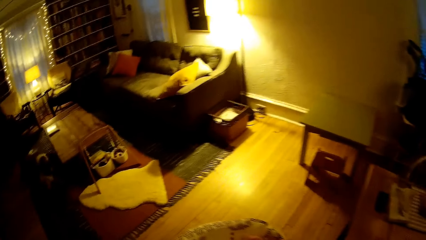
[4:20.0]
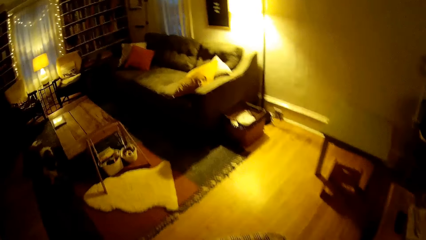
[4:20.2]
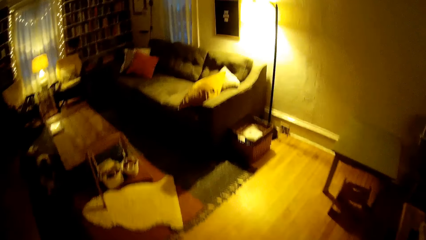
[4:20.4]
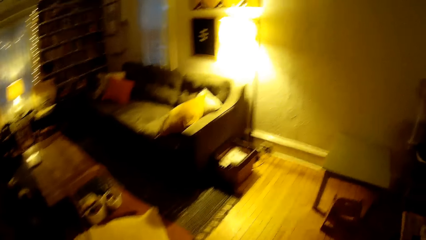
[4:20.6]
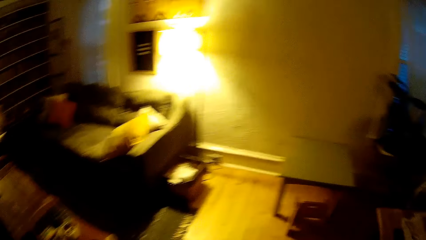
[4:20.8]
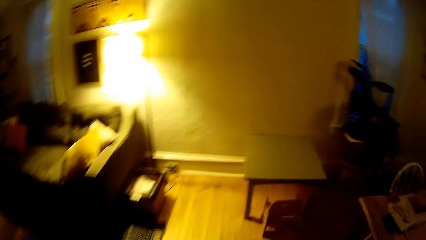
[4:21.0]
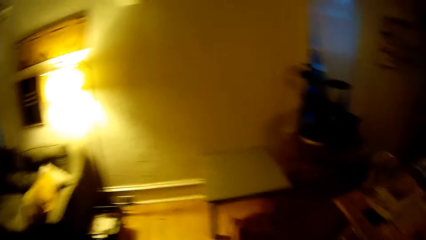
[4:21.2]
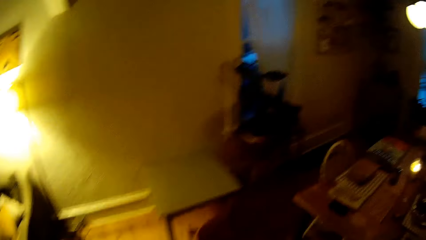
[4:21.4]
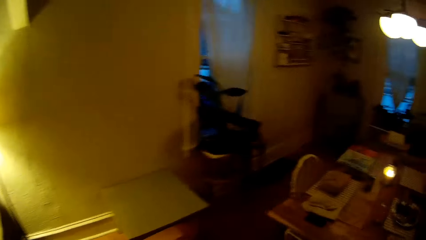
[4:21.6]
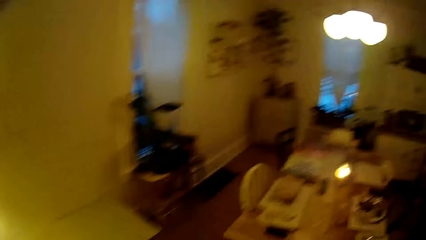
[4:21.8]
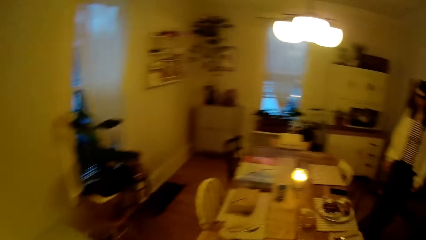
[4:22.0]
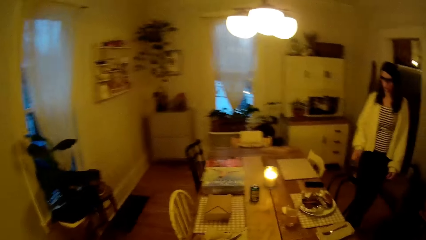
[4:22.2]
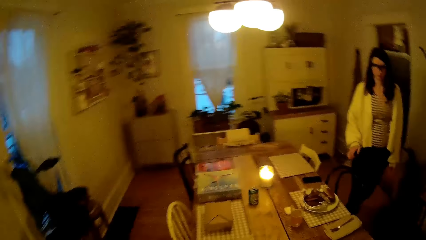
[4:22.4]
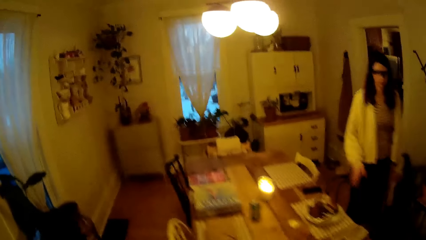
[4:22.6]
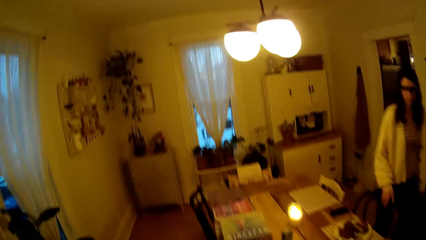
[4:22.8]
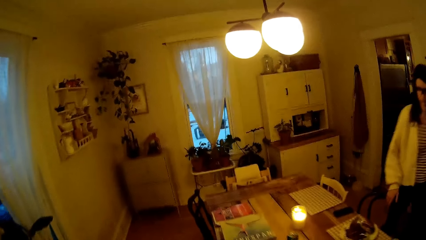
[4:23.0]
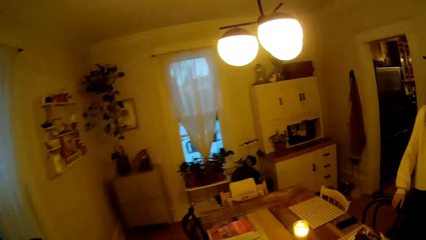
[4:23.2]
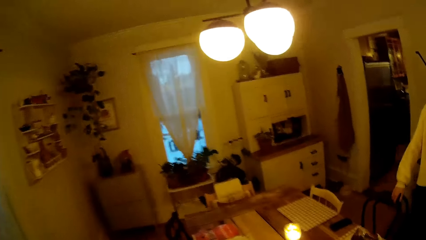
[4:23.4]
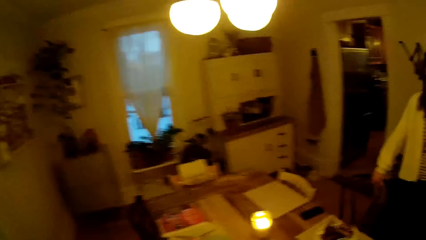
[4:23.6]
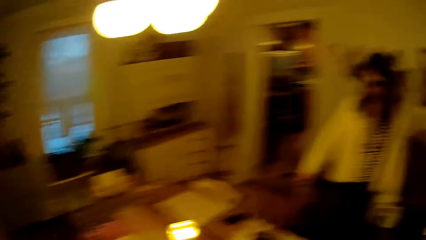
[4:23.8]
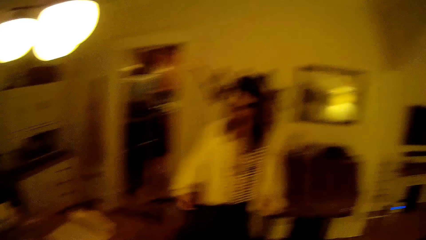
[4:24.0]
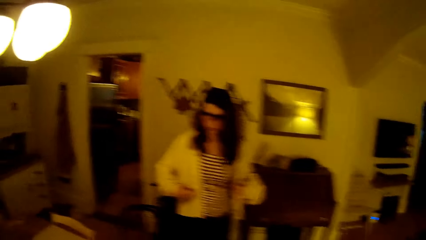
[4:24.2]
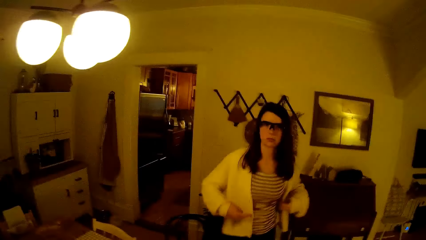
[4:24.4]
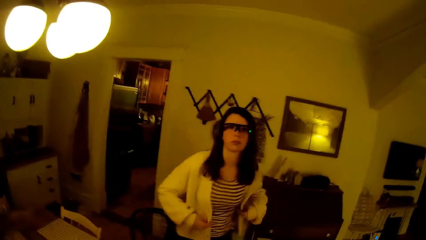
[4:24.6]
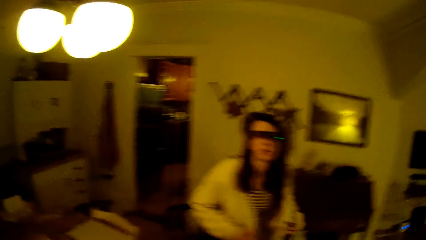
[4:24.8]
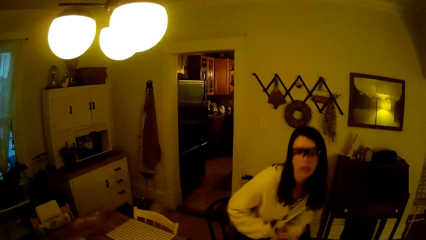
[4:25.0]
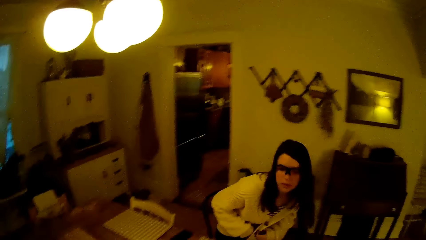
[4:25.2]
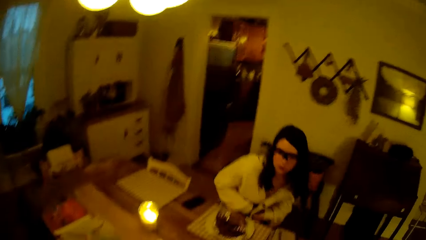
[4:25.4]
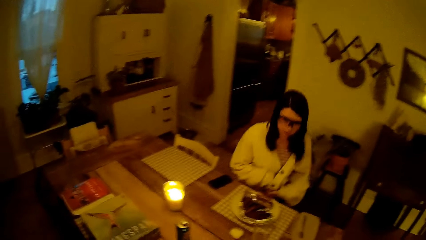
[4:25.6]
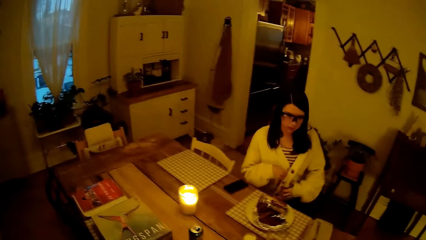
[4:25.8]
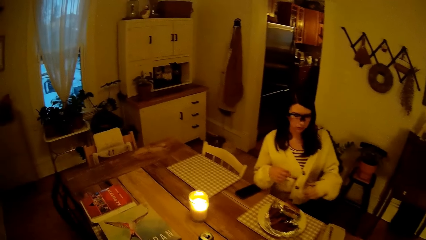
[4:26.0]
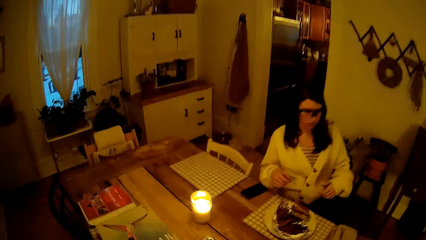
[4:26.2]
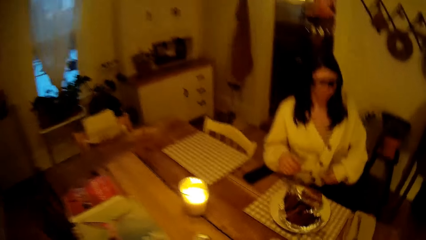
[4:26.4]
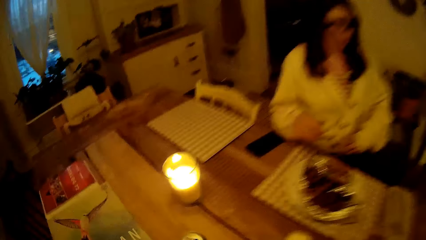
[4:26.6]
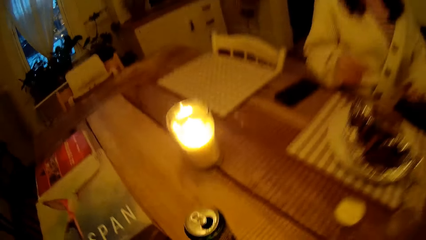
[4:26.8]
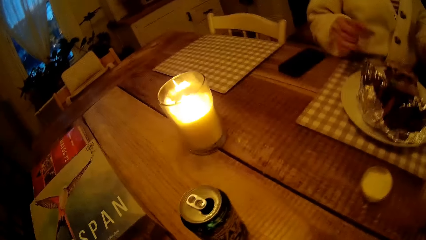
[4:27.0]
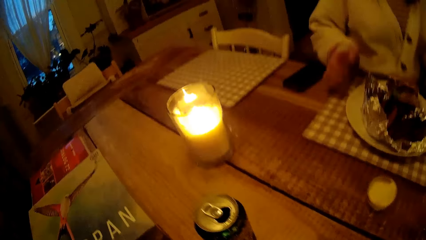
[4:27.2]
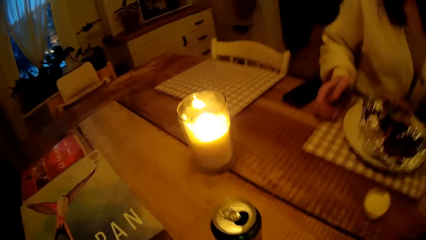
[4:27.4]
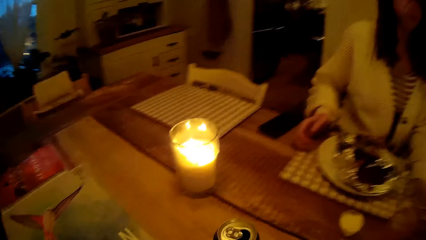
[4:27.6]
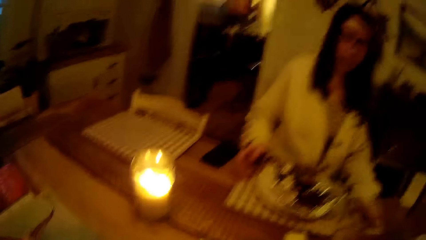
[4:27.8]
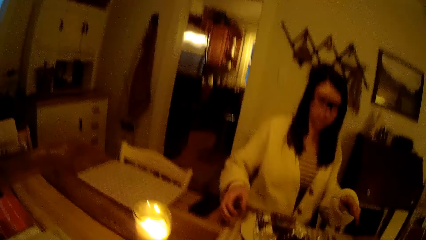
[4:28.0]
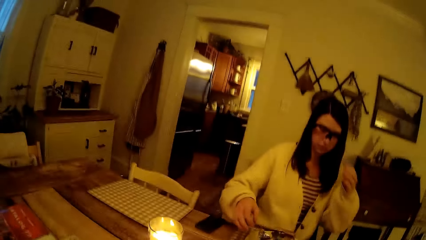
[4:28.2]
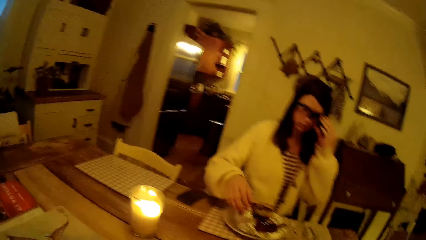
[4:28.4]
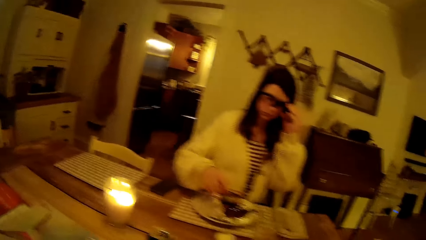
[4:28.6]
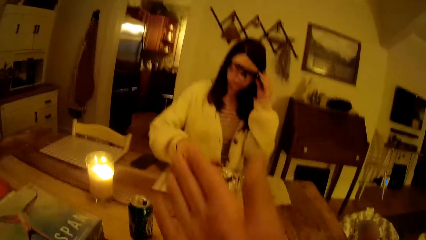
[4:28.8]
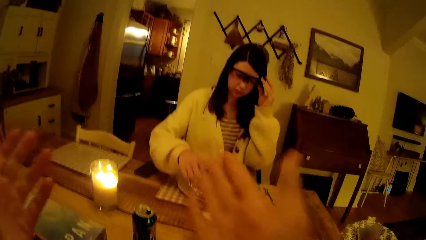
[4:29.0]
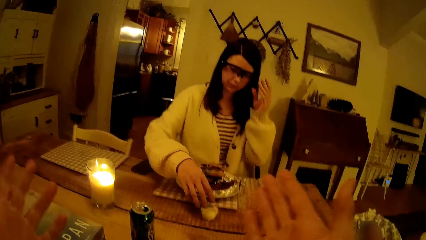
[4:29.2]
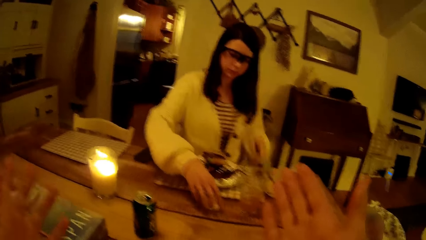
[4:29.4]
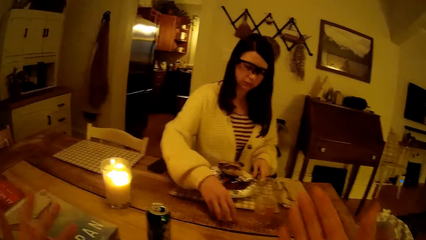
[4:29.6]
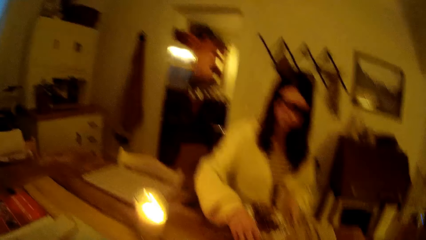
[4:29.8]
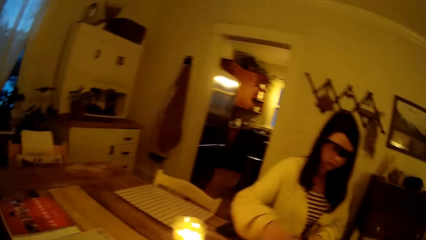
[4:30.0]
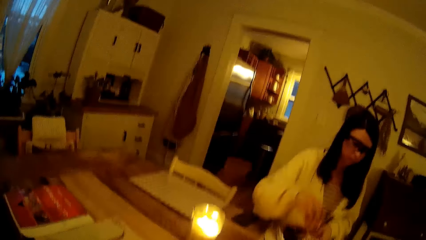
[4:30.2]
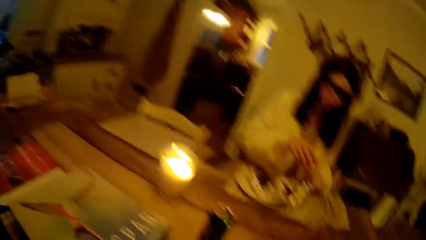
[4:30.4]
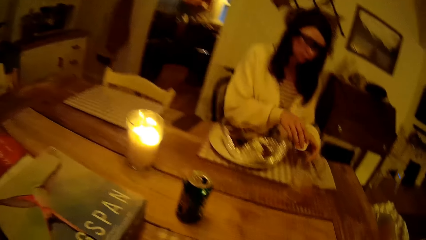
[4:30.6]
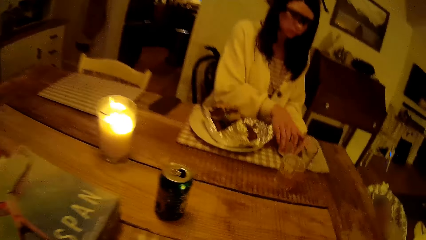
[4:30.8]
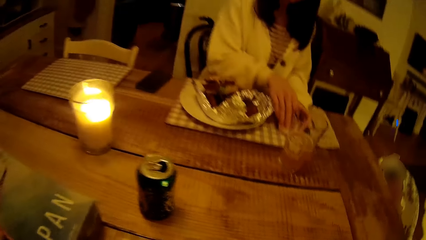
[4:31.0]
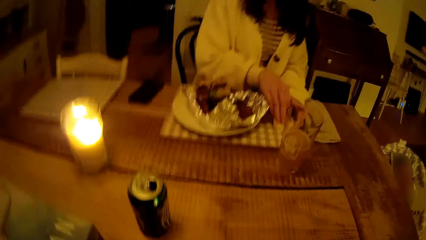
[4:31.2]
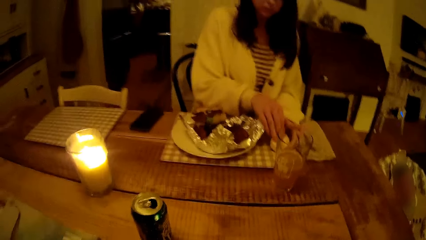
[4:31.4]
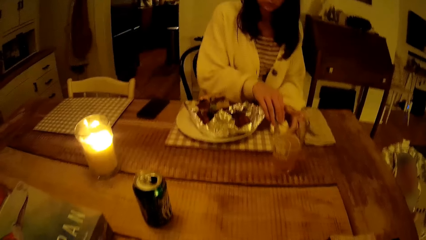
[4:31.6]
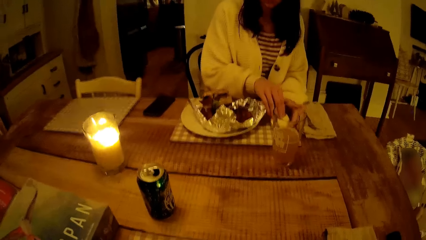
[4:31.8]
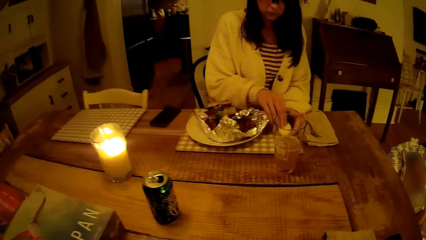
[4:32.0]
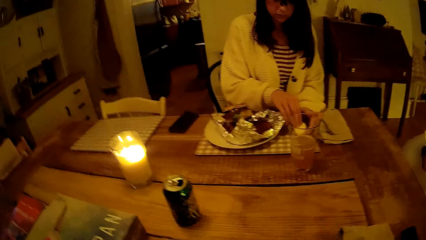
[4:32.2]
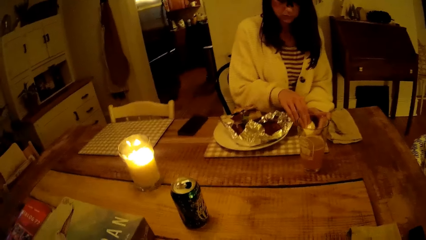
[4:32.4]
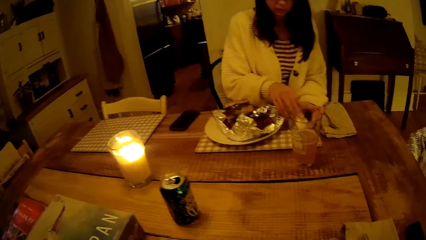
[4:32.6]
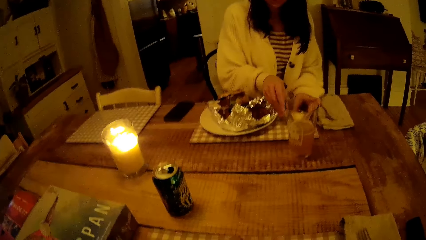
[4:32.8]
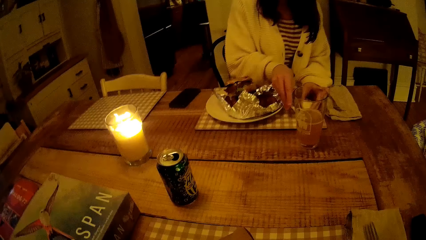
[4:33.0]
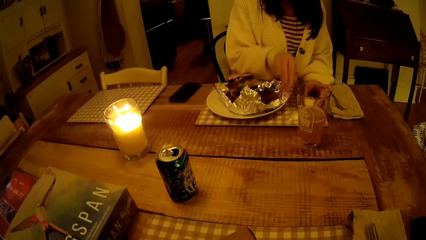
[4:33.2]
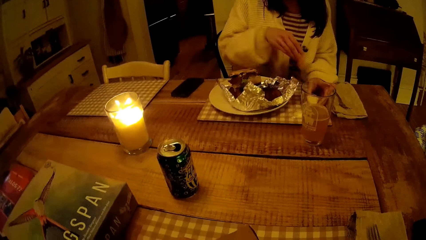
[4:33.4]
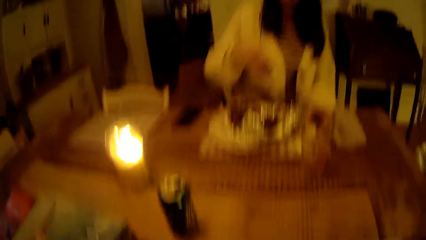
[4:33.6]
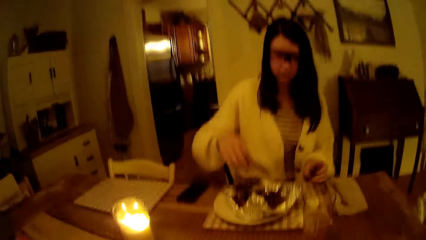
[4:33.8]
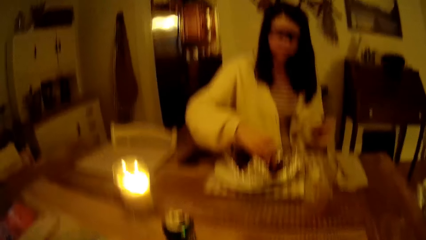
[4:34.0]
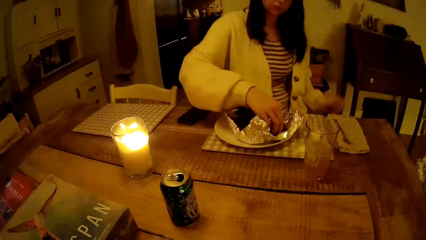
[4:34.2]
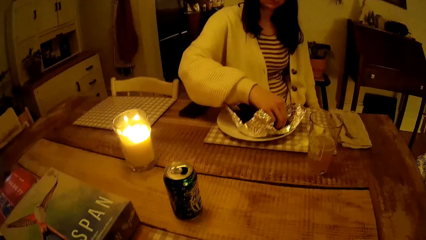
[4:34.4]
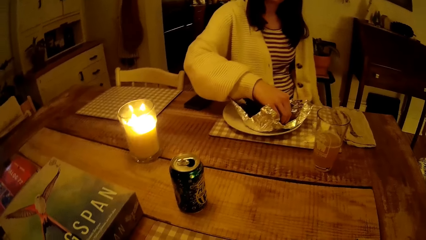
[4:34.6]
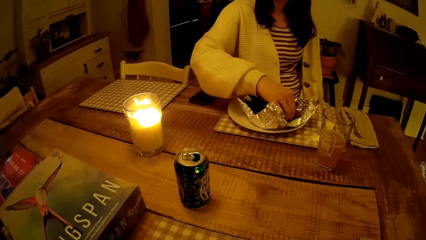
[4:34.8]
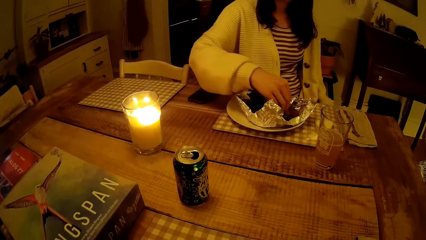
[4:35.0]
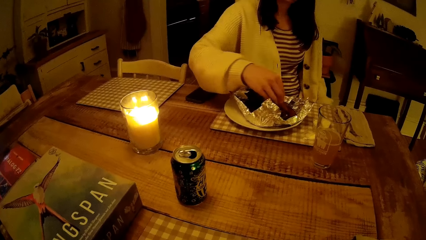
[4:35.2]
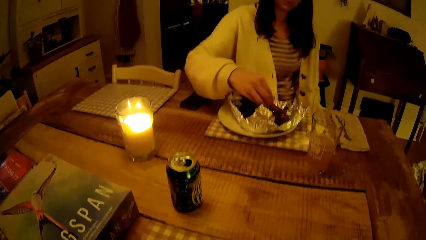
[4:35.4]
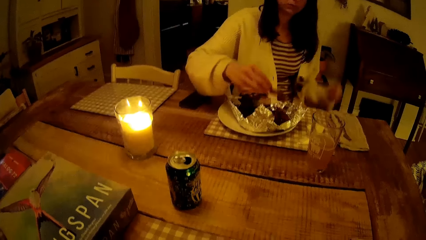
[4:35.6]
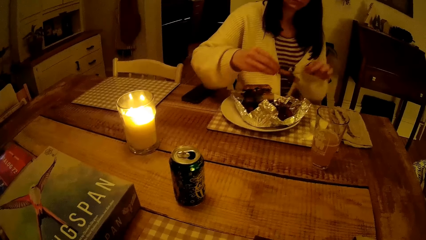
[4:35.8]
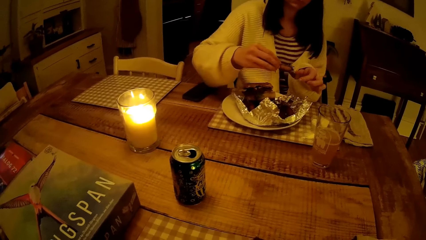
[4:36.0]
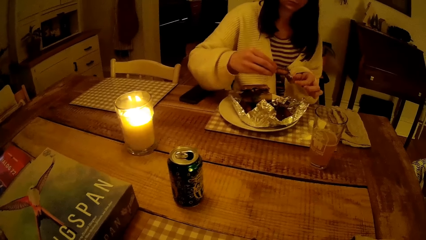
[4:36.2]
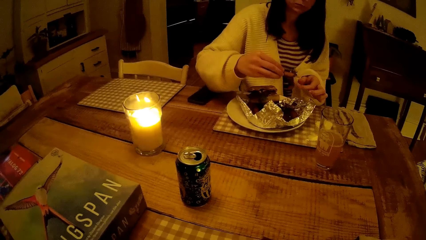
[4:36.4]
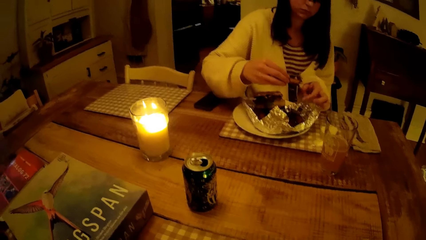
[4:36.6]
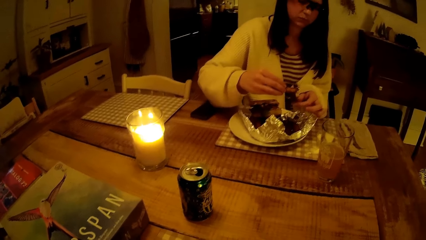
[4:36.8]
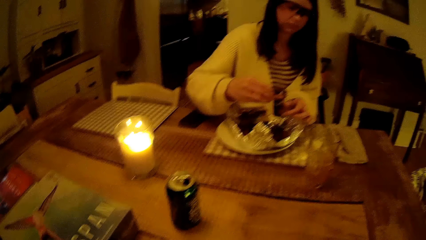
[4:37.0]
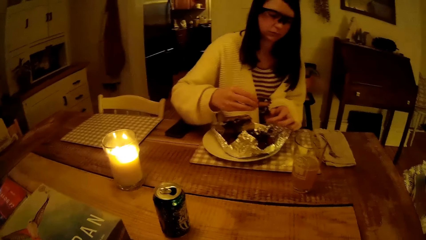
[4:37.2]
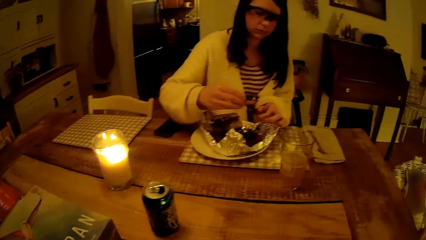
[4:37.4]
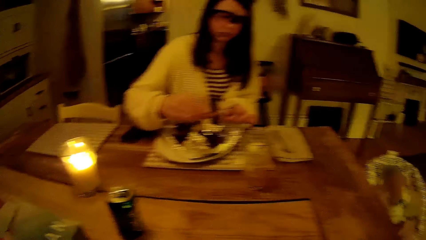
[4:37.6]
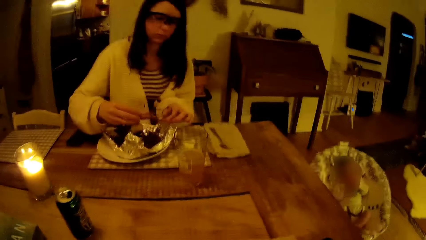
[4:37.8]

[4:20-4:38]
The camera wearer walks to the other side of the table and interacts with the woman. The woman adjusts a chair with her right hand. The woman sits on the chair. The camera wearer sits at the table. The woman adjusts the camera on her face with her left hand. The camera wearer does a hand gesture. The woman touches the glasses. She picks up an orange from the table with her right hand. She moves something. She drops the orange on the table with her right hand. She removes the upper part of the orange with her right hand. She drops the upper part of the orange on the table with her right hand. She picks food from the foil paper with her right hand. She eats the food. She holds the food with both hands.
